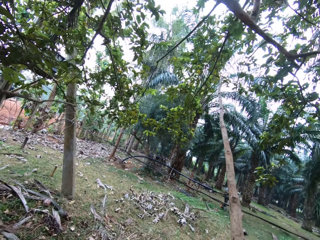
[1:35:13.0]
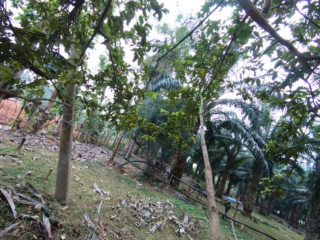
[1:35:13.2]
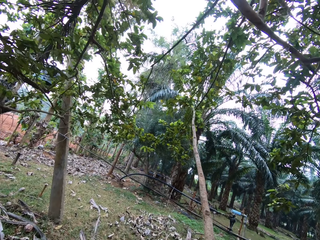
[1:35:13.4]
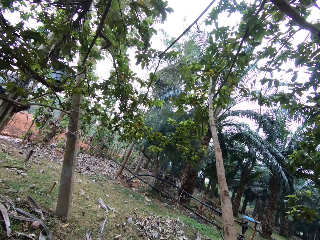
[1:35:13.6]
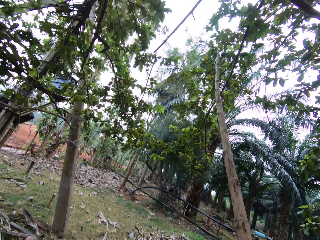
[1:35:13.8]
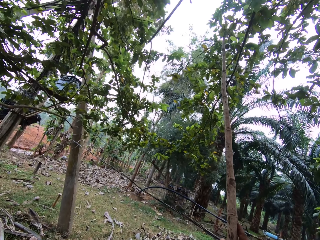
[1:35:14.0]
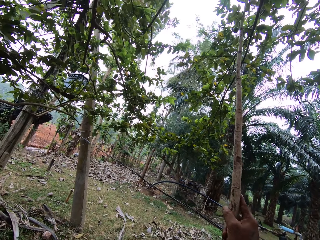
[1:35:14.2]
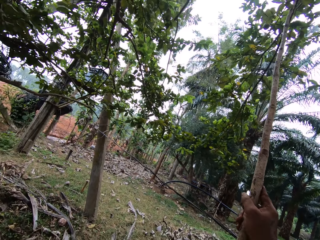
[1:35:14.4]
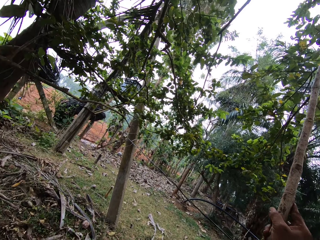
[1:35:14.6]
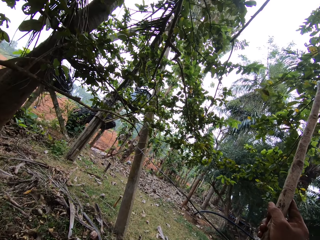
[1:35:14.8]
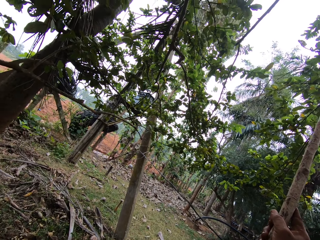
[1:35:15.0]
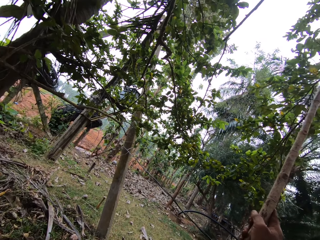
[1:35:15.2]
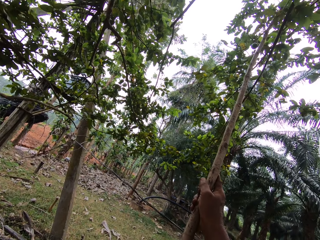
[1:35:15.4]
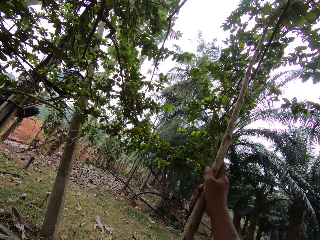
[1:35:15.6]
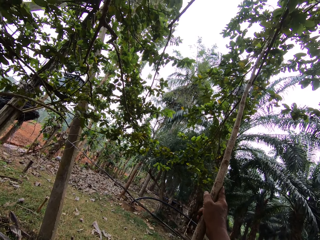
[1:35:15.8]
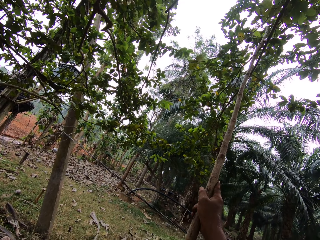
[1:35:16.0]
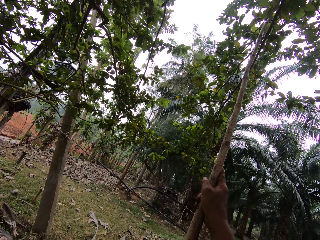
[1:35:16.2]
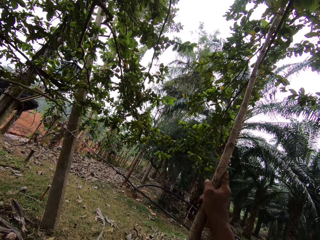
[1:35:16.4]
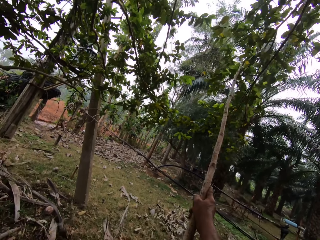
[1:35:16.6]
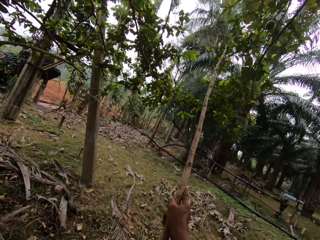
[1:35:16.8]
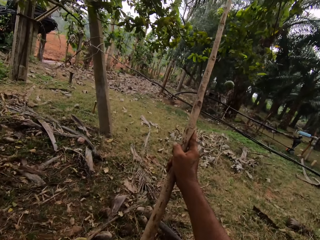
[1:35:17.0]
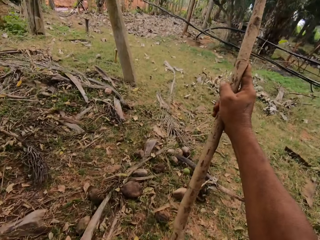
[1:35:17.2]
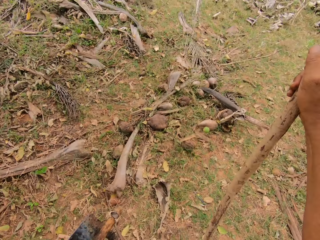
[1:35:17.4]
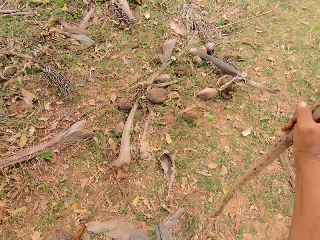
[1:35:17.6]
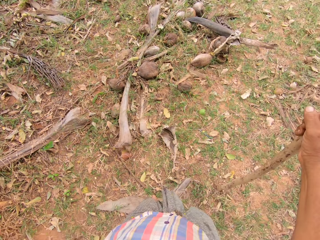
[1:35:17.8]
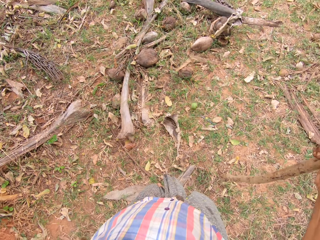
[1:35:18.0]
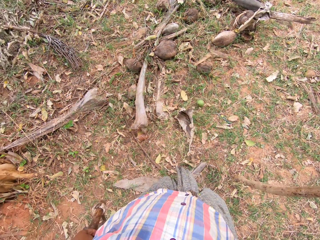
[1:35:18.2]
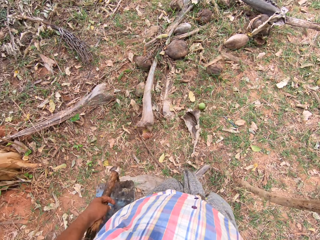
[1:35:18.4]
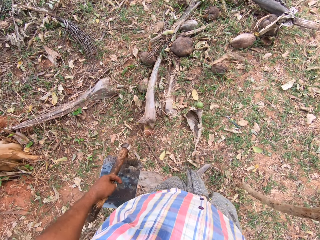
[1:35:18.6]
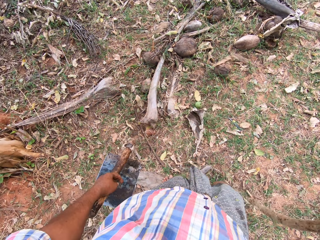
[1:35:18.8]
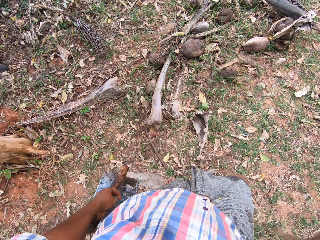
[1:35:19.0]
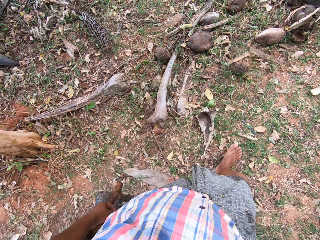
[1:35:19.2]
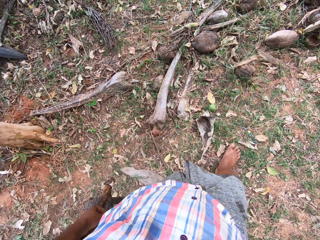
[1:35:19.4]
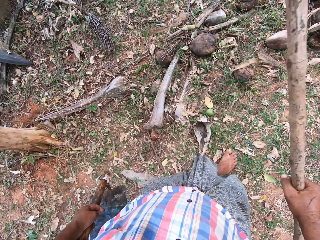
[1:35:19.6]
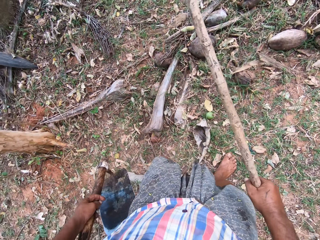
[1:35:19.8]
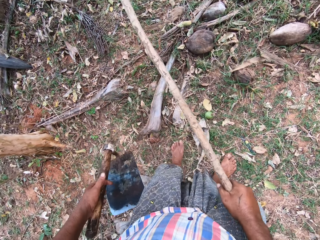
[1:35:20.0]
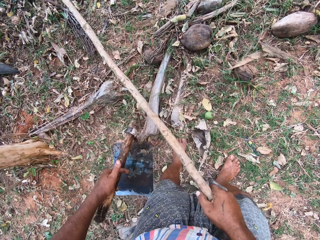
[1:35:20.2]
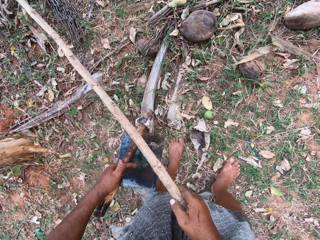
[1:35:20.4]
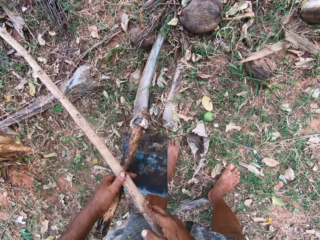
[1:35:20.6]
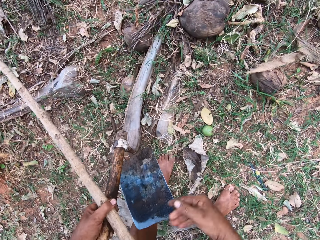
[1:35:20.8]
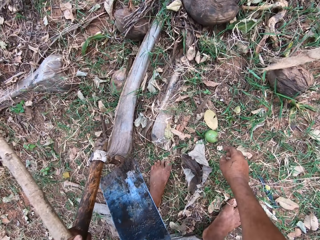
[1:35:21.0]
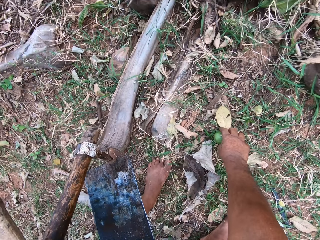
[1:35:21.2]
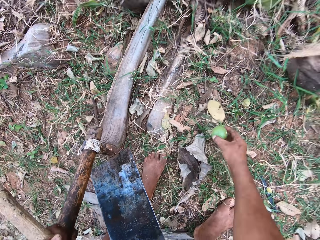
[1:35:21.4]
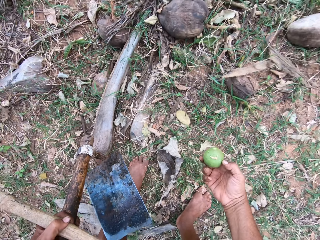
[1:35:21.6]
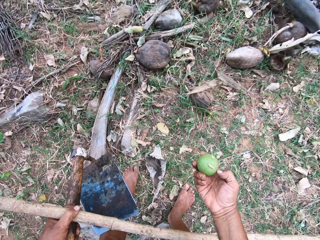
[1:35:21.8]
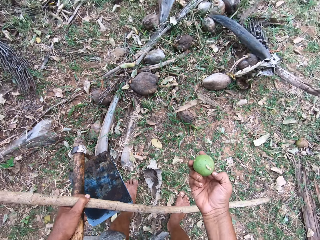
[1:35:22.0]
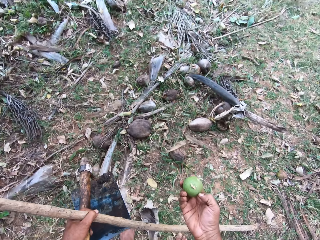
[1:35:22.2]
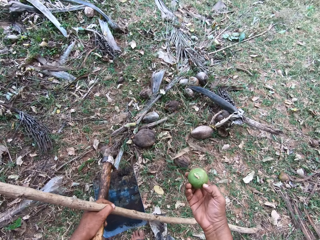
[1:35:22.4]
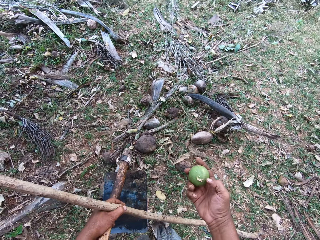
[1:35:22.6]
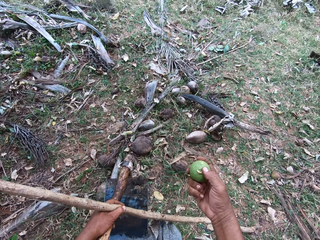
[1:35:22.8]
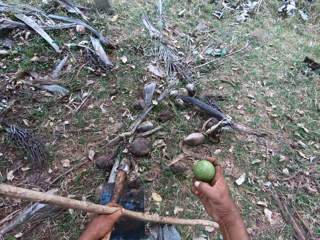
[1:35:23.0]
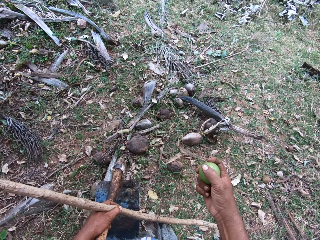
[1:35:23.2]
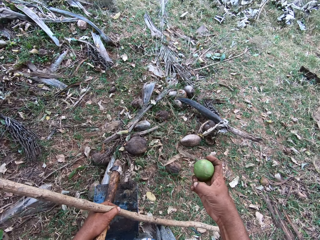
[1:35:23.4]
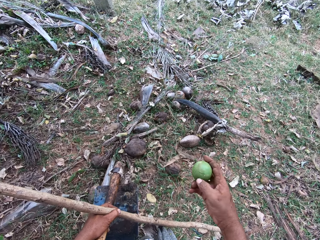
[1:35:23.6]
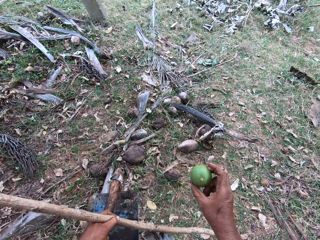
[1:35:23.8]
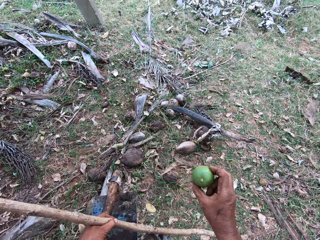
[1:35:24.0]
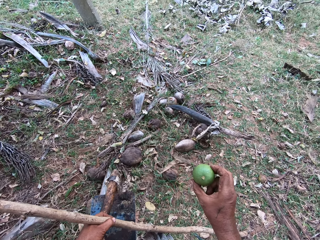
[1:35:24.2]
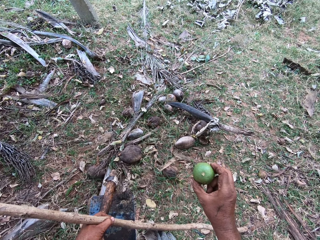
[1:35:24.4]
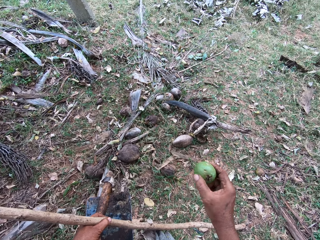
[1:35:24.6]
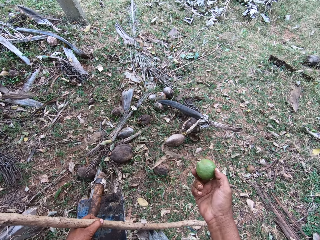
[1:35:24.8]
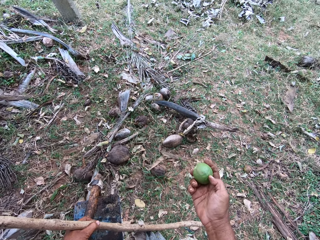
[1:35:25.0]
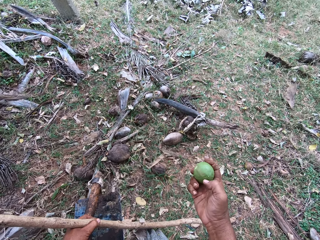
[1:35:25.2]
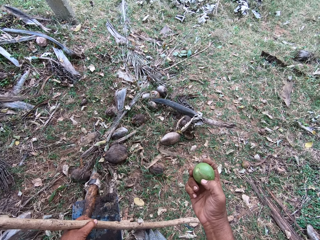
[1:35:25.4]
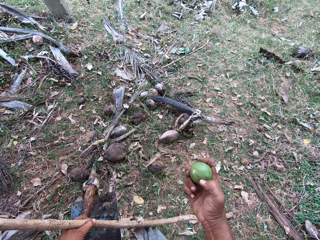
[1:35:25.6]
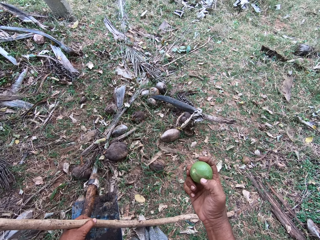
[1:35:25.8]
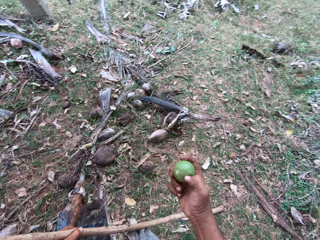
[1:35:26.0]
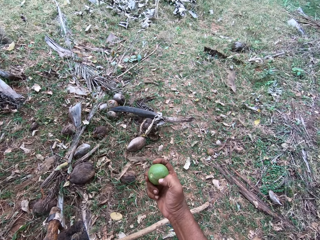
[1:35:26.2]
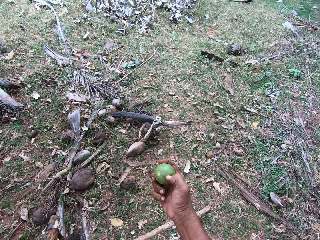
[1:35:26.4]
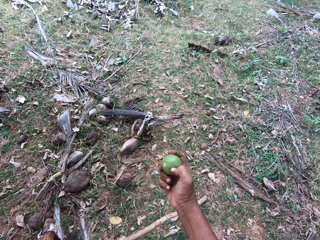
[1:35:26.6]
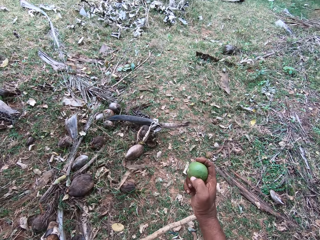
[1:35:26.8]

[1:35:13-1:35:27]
The camera wearer moves the stick. They hit a guava with the stick. They pluck an orange with the stick. They hit the stick on the ground. They move the leg. They pass the stick to the left hand. They pick up the guava. They remove dirt from the guava. They look at the guava.

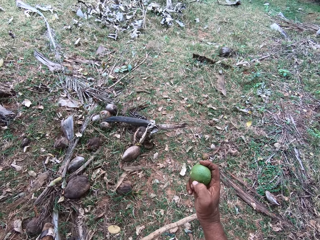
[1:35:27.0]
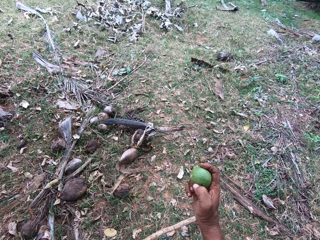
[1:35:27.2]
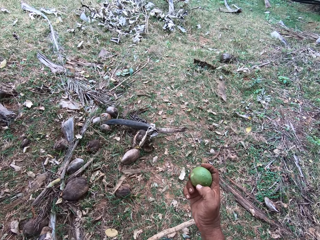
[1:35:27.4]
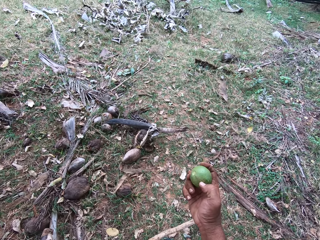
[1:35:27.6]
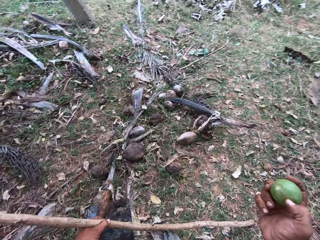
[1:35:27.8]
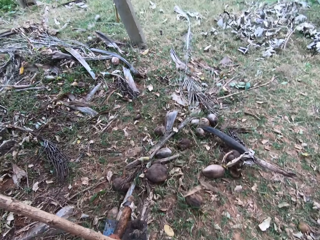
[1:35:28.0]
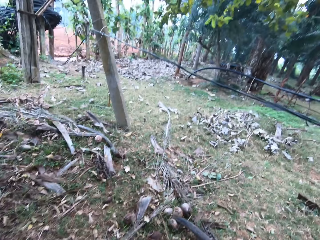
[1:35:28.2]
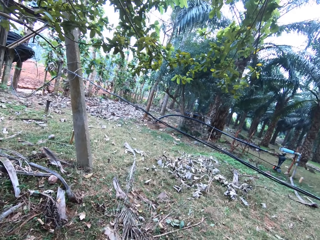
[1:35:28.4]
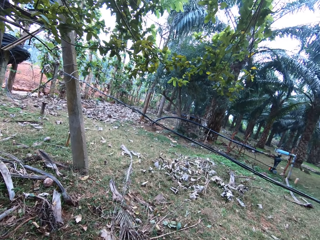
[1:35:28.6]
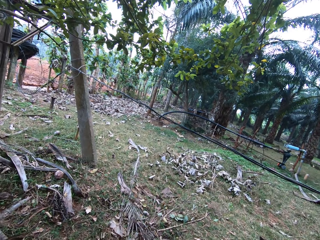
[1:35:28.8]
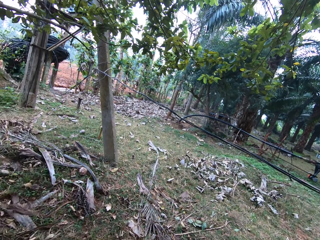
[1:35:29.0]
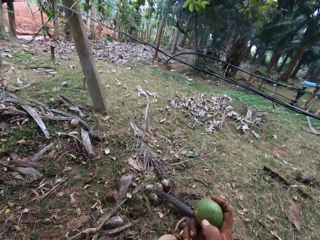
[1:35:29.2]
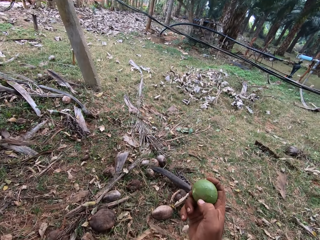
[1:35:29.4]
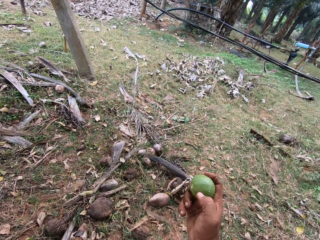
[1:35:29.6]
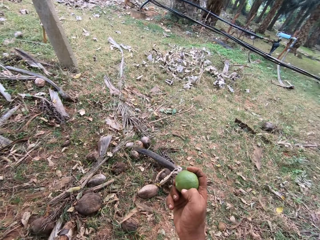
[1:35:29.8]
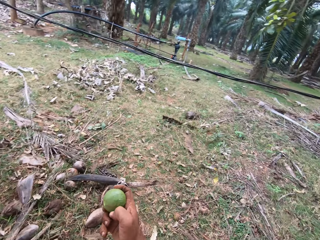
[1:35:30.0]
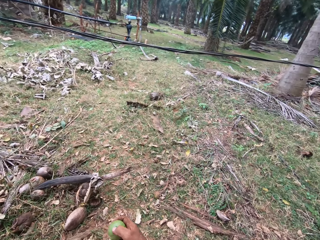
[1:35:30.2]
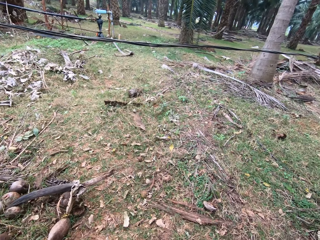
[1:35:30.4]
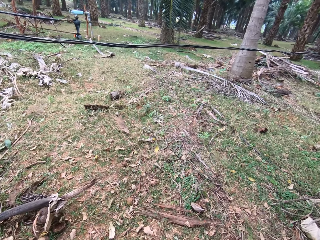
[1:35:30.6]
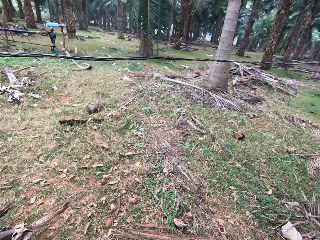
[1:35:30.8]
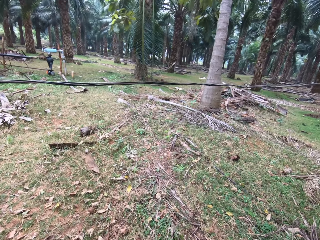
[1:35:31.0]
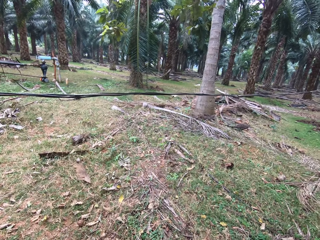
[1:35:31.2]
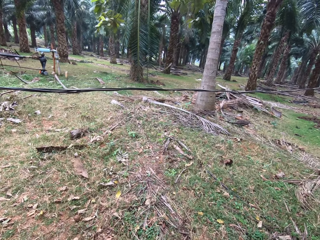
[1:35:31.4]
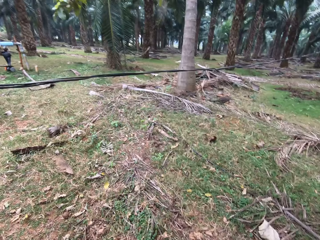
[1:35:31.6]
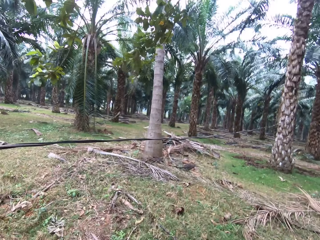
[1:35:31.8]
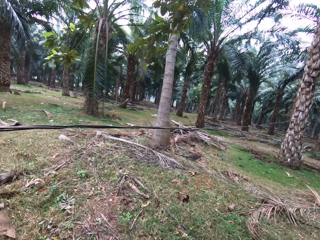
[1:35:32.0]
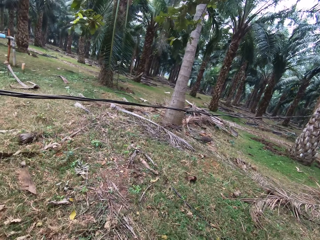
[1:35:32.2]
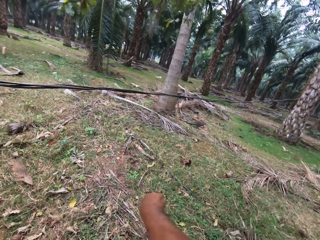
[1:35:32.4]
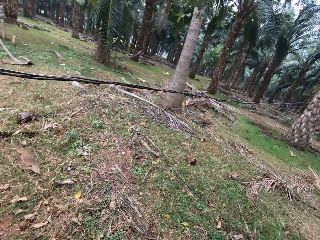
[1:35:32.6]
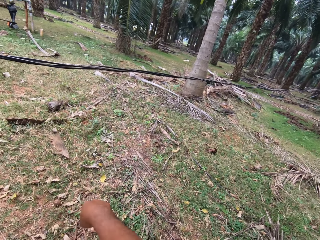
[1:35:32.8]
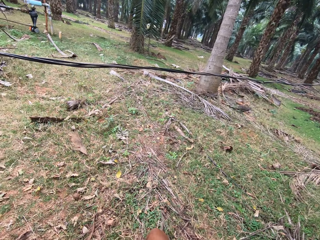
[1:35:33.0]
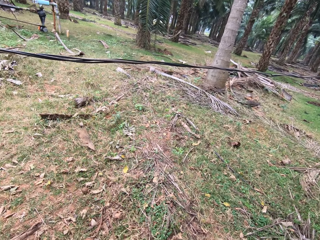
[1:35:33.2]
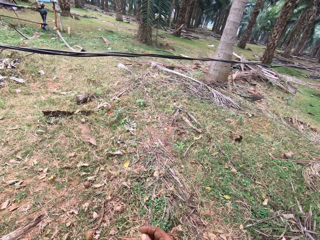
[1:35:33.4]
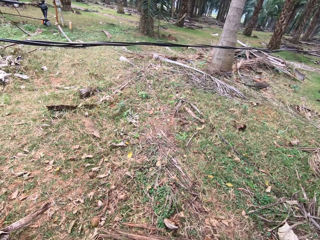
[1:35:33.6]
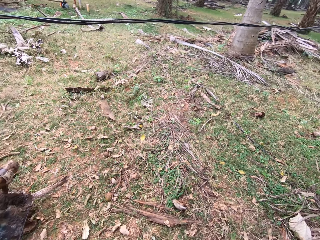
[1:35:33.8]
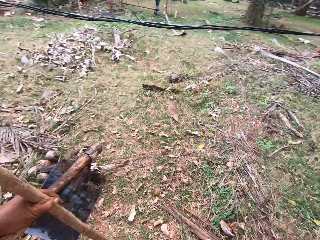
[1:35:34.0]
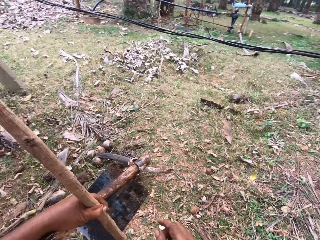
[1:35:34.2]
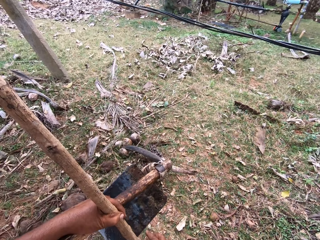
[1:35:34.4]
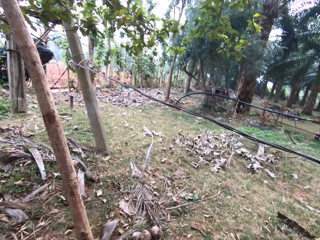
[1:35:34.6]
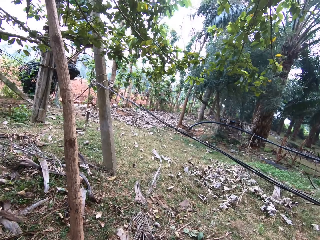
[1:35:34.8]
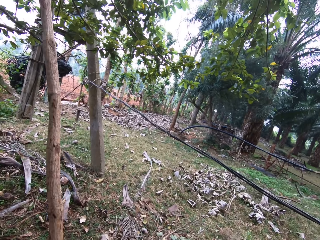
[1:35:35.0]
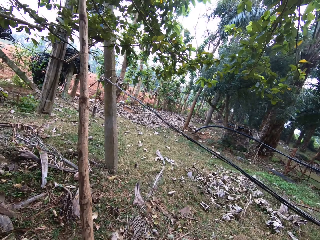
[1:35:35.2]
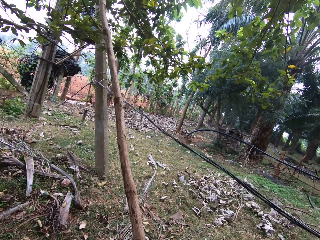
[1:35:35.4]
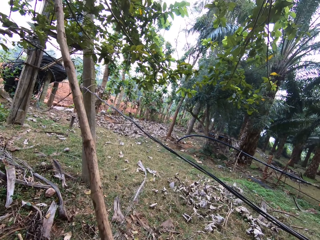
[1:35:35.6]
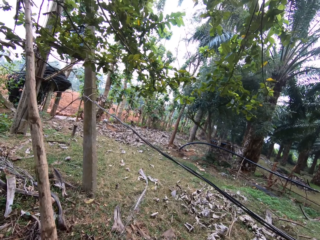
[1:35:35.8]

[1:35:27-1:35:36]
The camera wearer looks around. They converse. They move the hand. They look around. They throw the orange or guava away. They move the hand. They pass the stick to the right hand.
